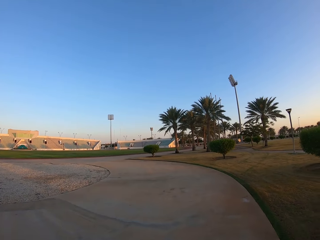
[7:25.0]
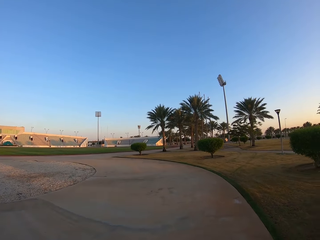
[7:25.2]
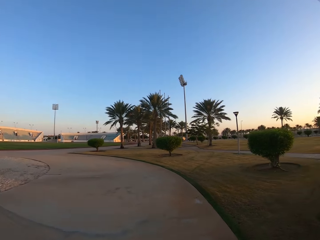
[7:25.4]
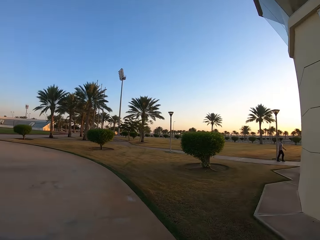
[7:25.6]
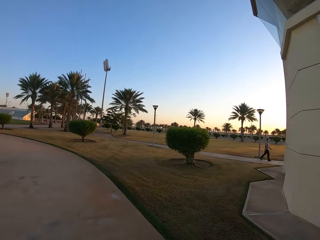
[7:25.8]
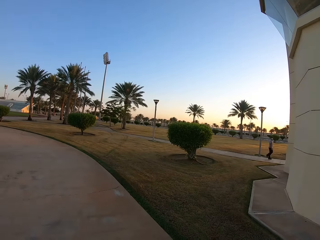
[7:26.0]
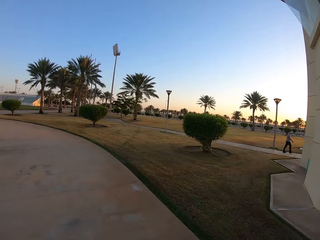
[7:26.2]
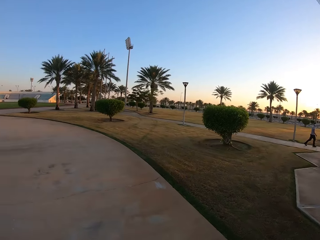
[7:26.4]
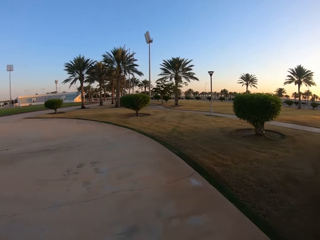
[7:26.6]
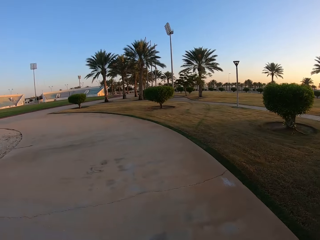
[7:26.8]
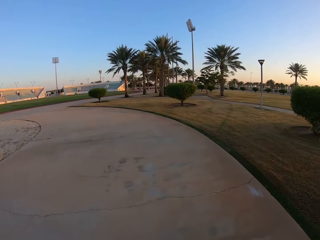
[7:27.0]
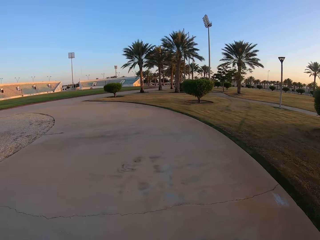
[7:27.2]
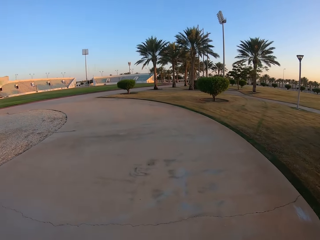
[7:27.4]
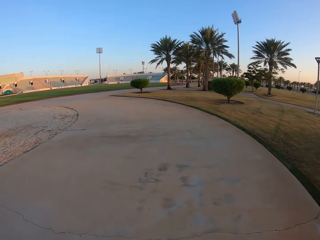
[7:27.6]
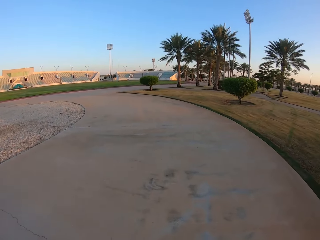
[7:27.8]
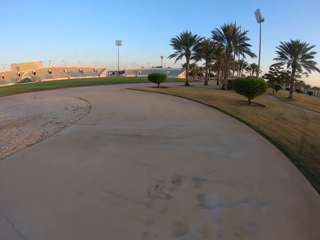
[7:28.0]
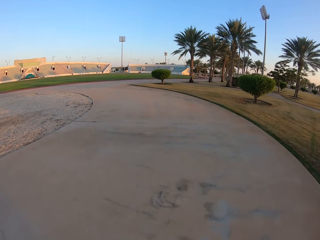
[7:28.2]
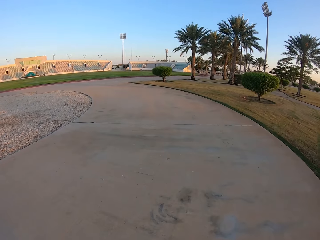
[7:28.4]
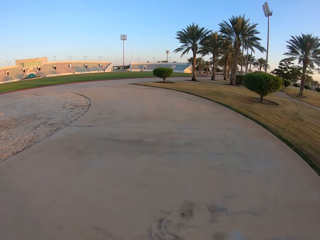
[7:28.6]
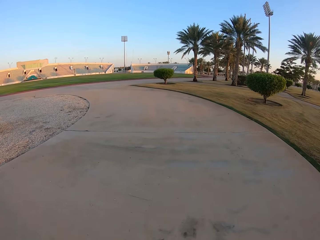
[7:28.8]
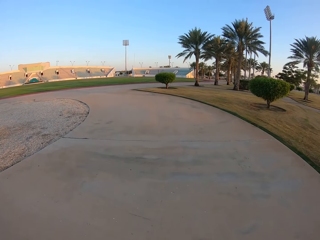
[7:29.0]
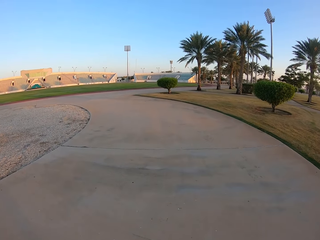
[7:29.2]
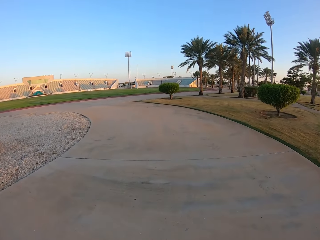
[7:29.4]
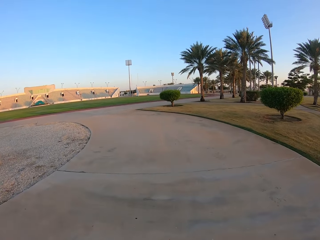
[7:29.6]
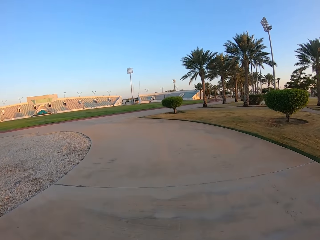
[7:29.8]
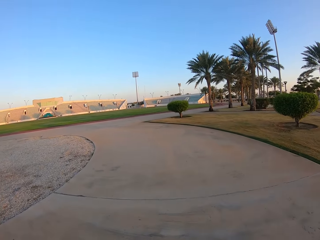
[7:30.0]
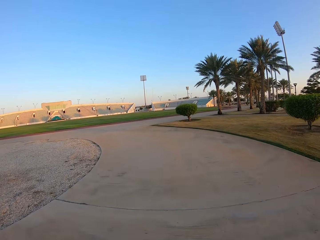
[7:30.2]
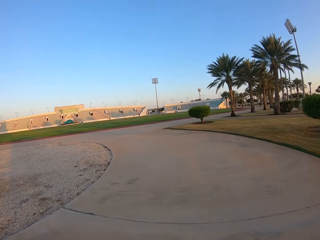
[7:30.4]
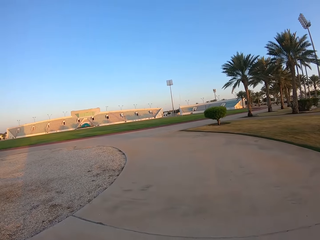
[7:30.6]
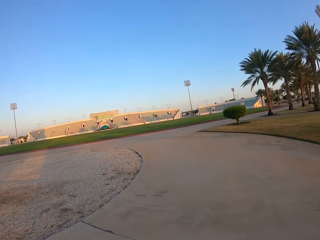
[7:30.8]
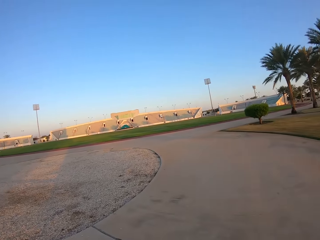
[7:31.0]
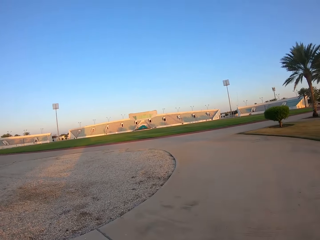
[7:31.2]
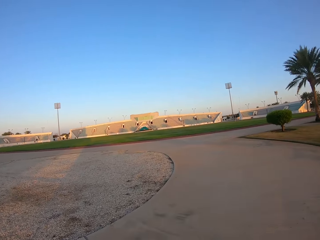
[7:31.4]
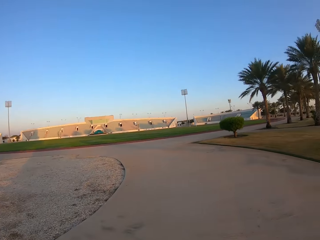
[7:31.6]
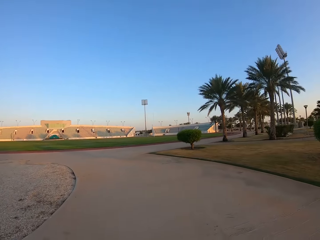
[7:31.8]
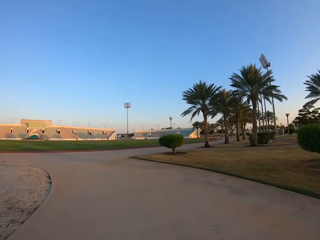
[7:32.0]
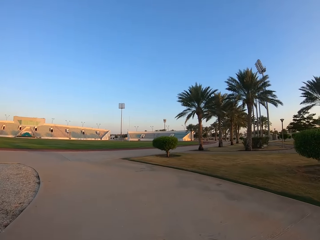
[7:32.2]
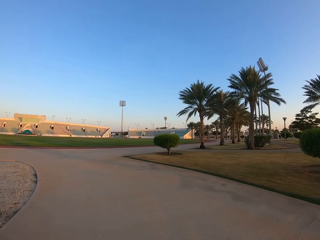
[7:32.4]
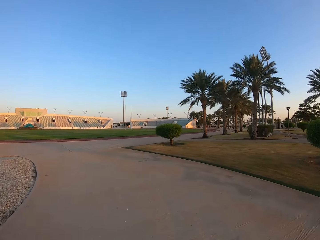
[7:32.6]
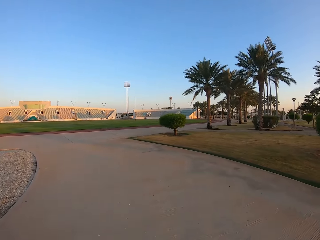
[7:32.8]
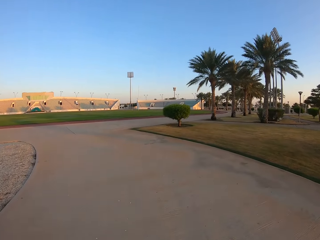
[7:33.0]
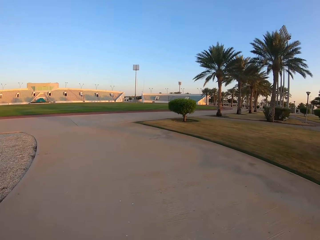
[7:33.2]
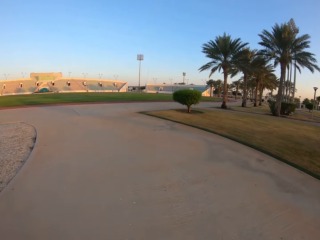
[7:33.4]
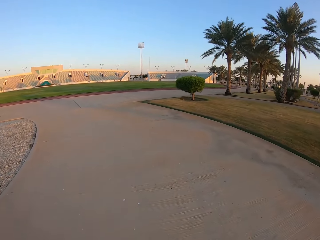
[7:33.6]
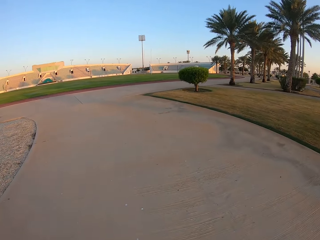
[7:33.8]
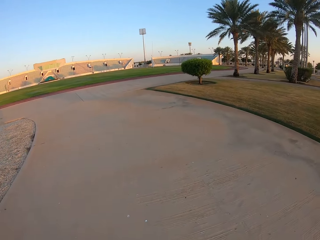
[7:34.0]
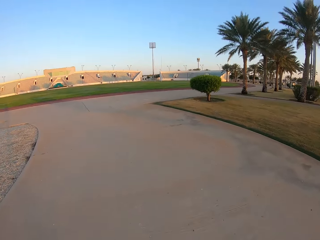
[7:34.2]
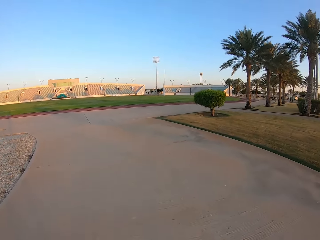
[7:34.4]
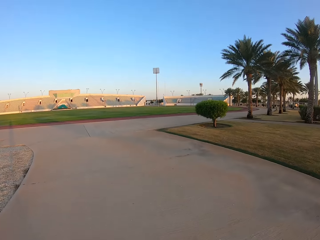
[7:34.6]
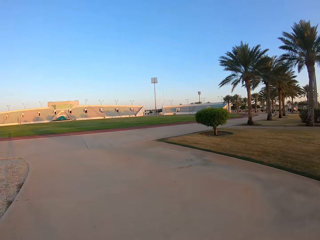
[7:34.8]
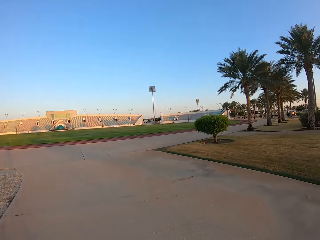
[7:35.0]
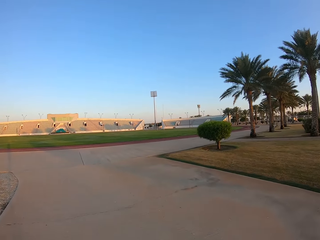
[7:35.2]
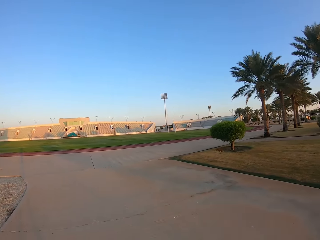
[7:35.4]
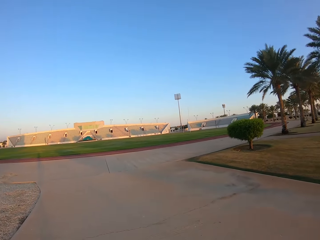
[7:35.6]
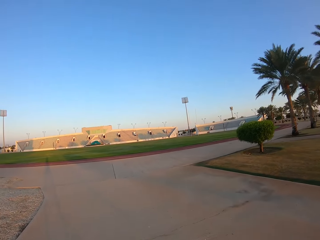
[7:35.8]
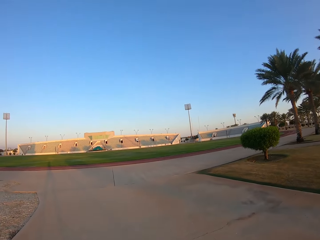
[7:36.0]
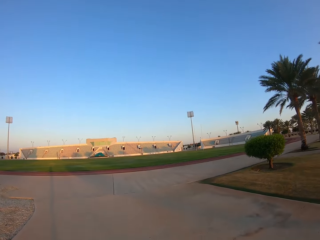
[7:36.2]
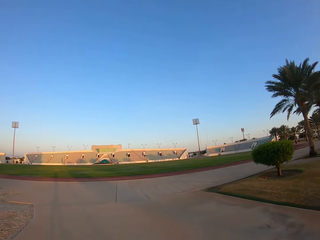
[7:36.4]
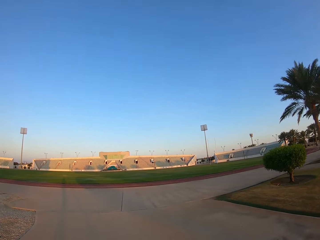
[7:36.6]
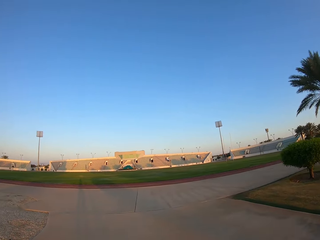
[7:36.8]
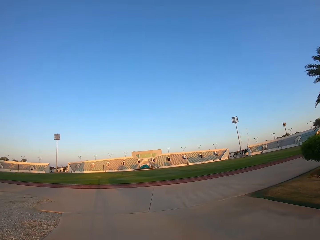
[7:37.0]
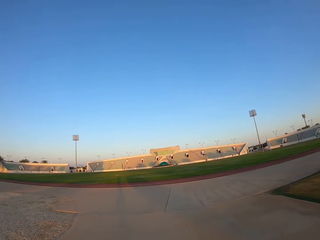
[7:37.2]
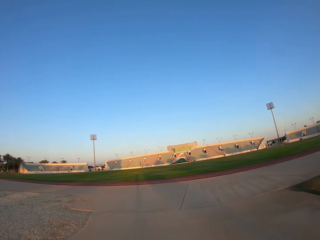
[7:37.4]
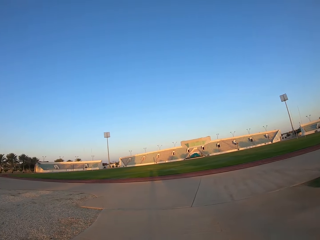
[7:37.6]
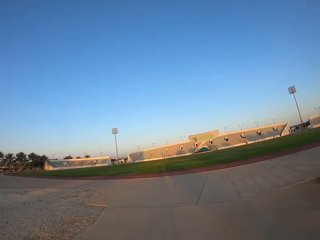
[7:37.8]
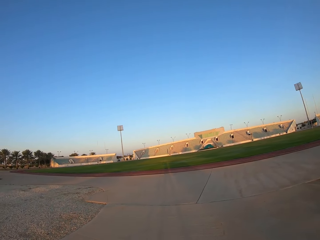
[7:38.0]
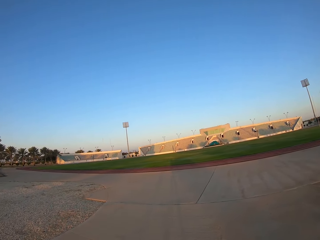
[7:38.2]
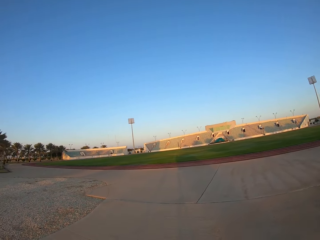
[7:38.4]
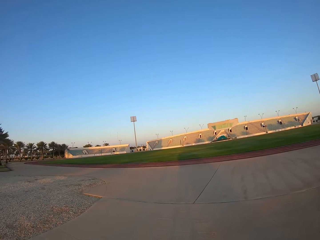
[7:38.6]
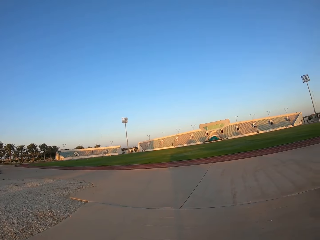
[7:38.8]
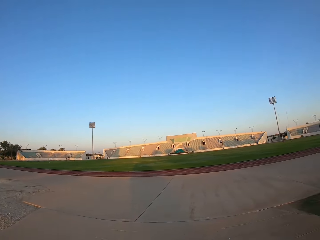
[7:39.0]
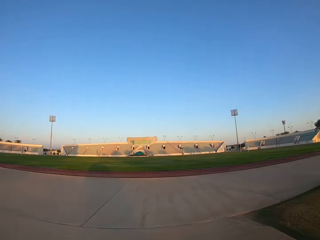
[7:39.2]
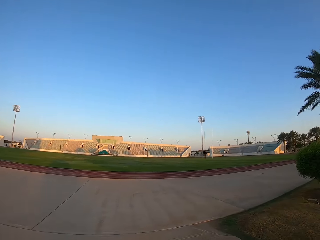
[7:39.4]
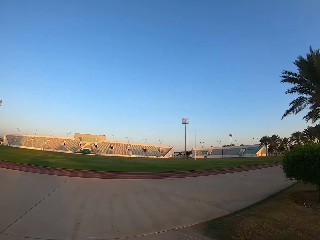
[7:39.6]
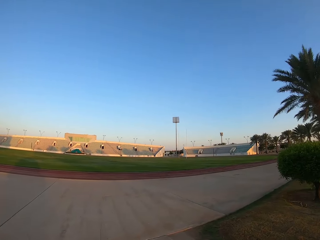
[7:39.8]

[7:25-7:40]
The camera wearer walks towards the stadium. They look around the compound. They walk towards the stadium. They look around the compound.

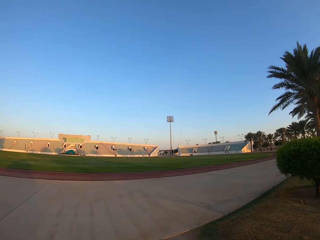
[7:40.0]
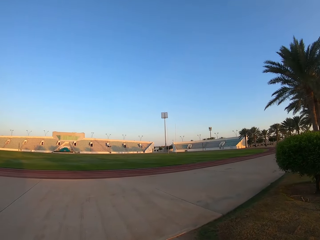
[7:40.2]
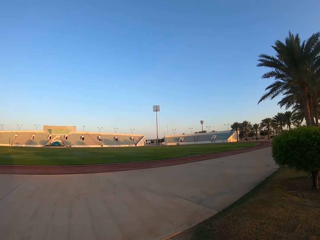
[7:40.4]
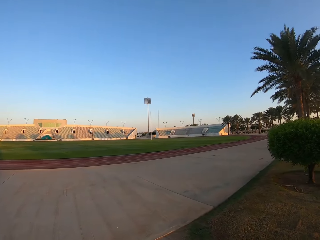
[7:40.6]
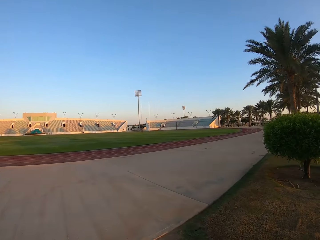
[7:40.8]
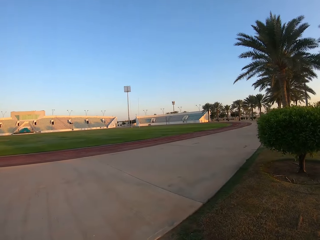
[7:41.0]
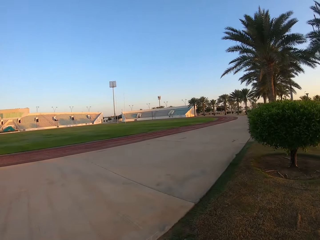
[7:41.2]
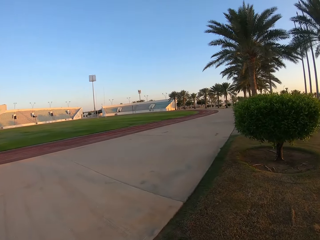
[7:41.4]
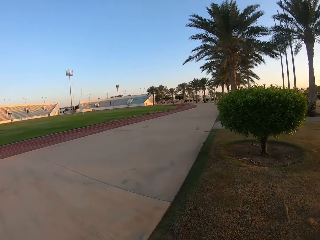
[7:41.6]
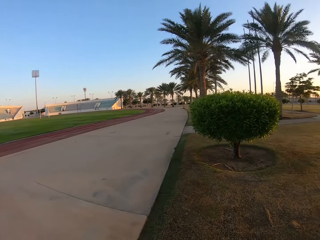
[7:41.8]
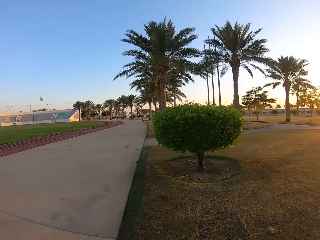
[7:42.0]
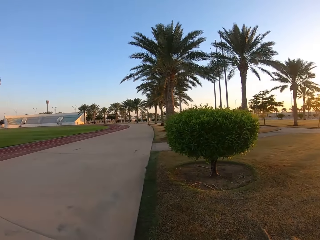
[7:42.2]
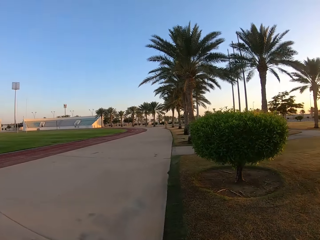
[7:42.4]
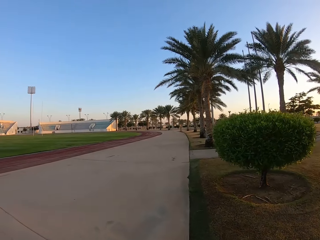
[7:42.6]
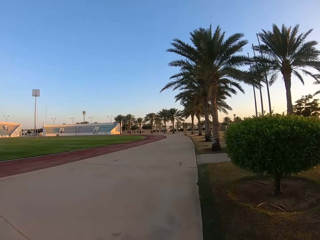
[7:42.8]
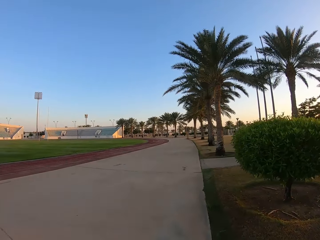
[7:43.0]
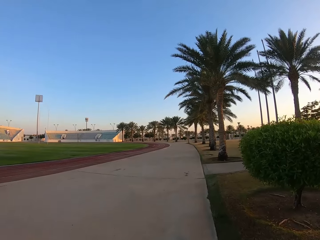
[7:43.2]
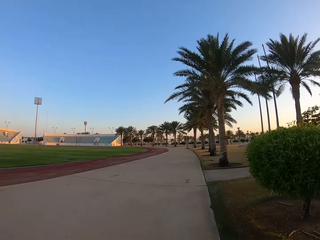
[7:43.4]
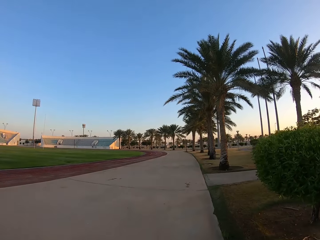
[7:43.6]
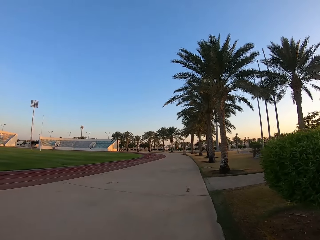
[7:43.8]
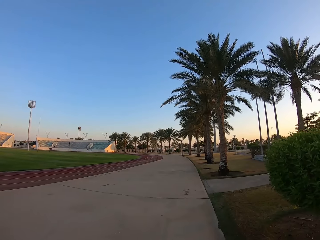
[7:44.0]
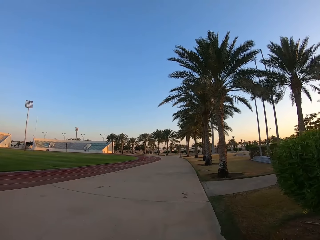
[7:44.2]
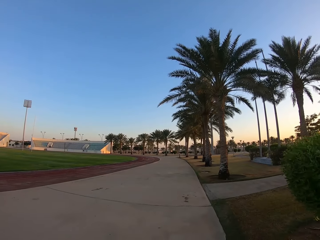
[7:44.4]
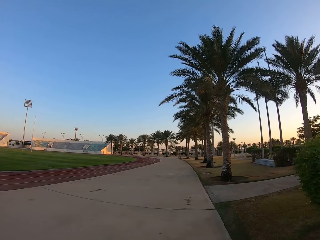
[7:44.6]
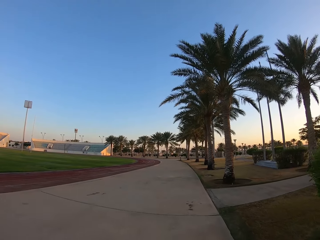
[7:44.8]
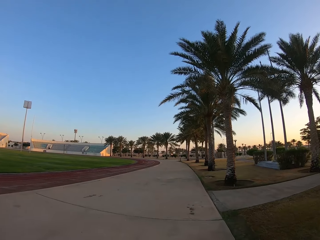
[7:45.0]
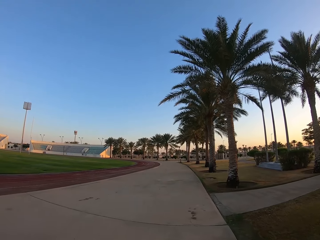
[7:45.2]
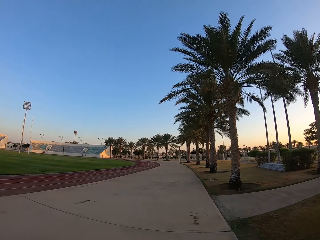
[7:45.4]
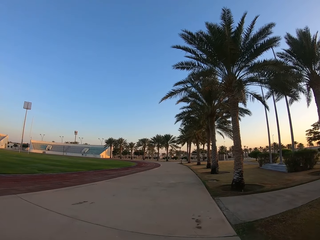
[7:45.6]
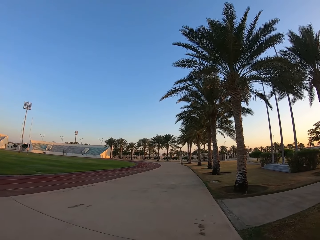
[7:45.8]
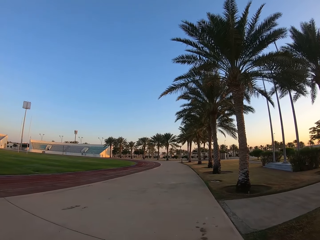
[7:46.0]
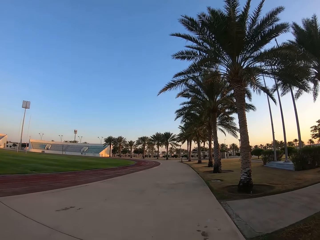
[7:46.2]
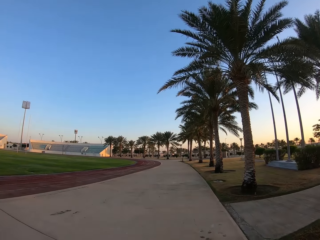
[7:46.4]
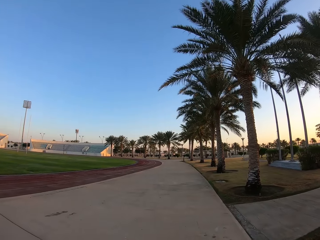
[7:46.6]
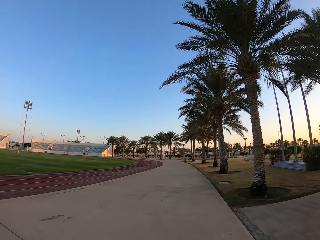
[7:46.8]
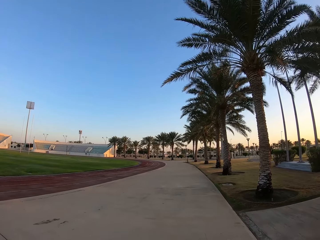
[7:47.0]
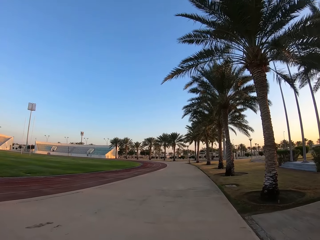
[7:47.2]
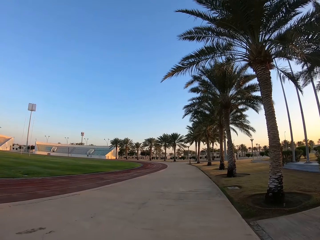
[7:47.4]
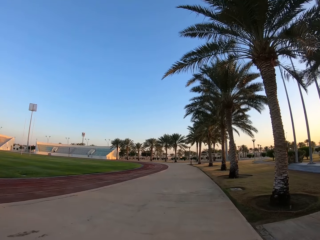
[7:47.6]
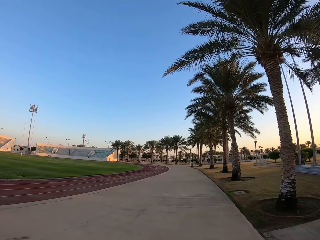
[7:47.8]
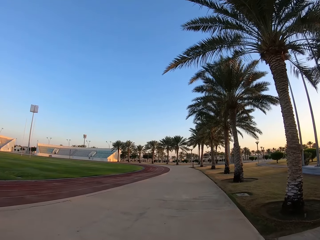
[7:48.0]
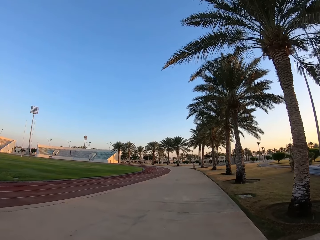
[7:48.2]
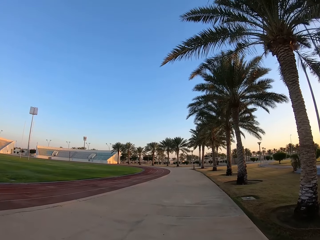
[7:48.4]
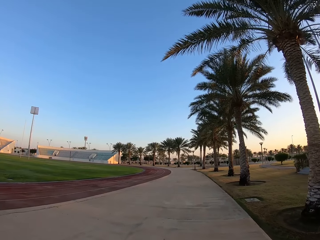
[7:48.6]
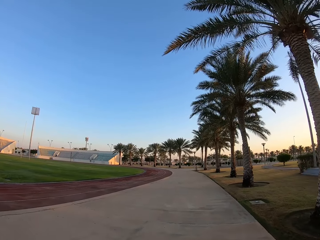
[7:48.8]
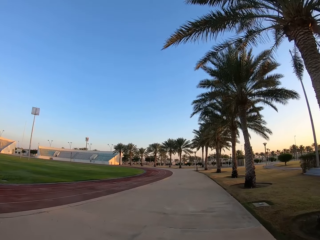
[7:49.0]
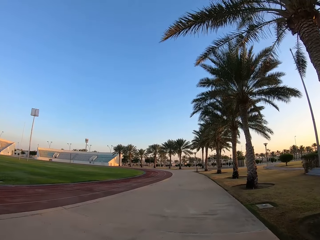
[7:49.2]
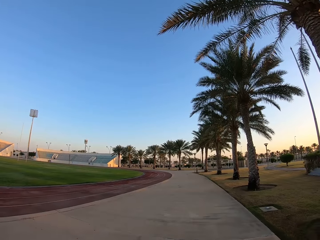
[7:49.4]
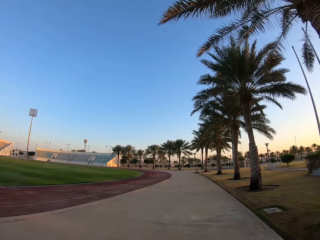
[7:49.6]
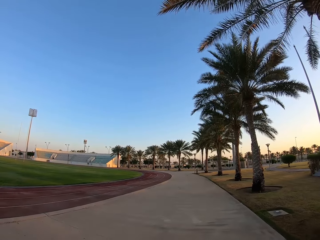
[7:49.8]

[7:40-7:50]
The camera wearer walks around the stadium.
